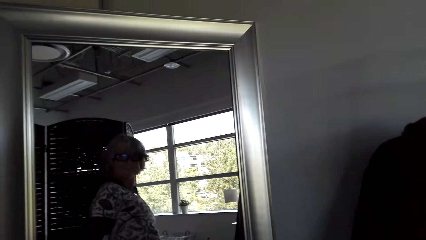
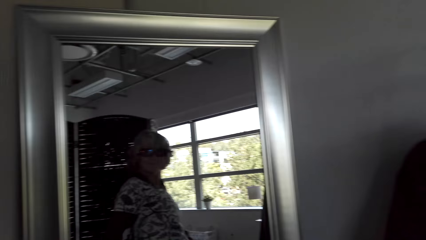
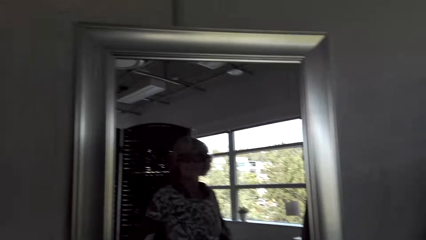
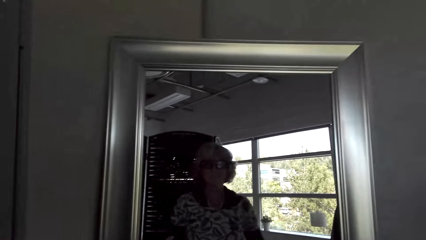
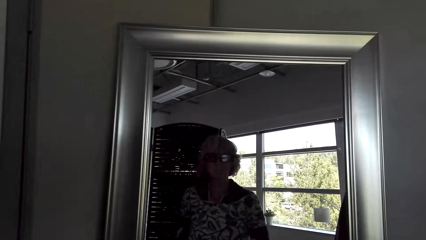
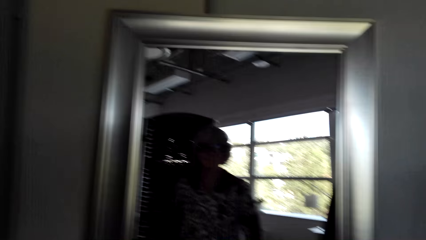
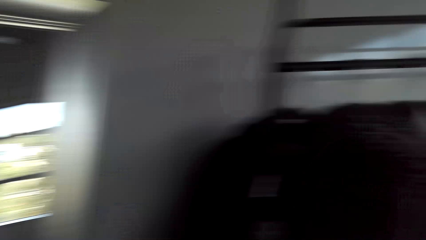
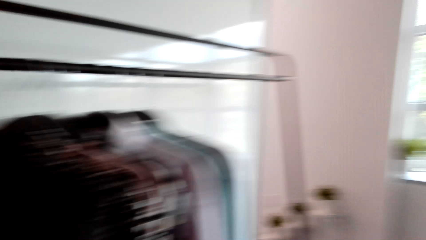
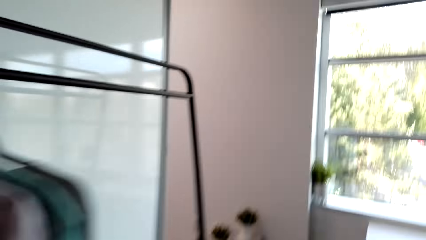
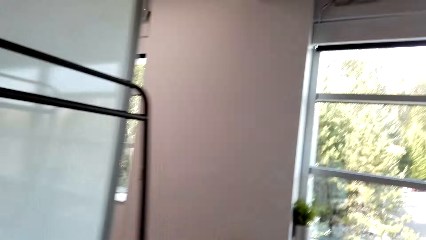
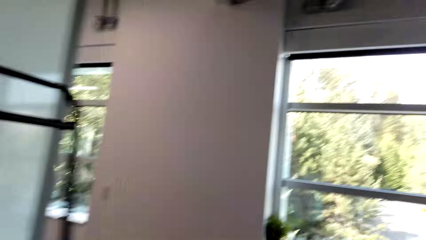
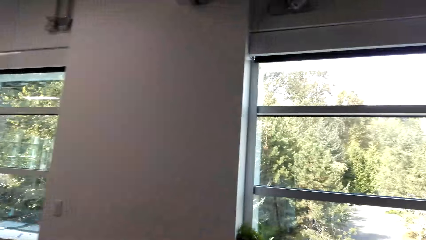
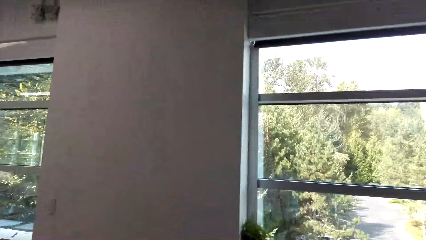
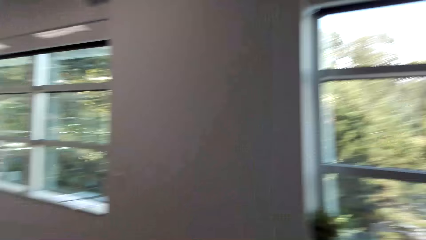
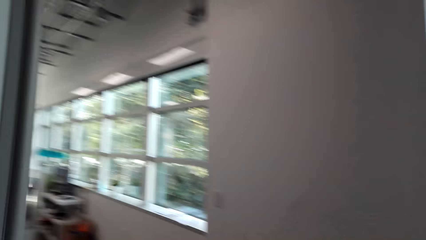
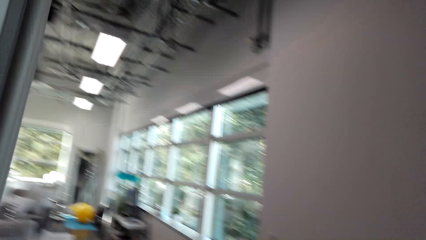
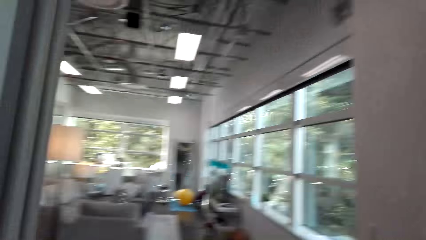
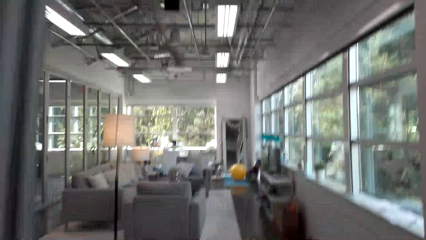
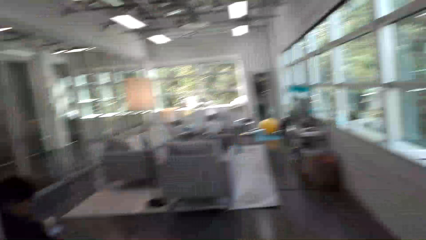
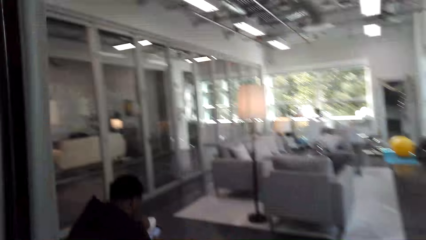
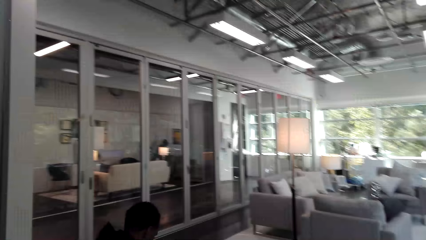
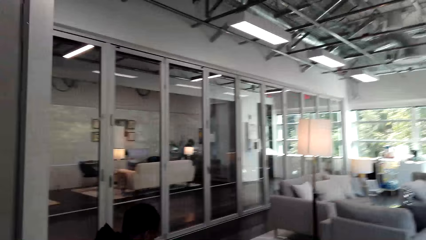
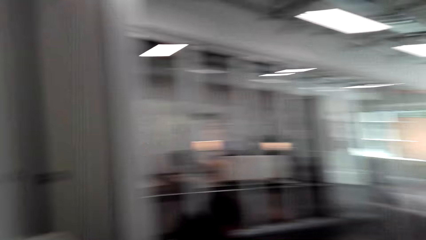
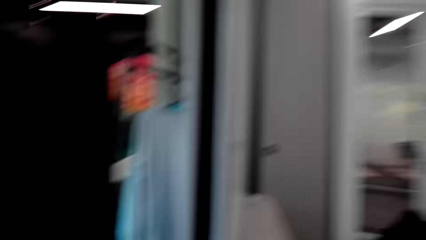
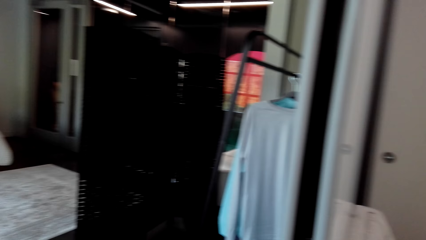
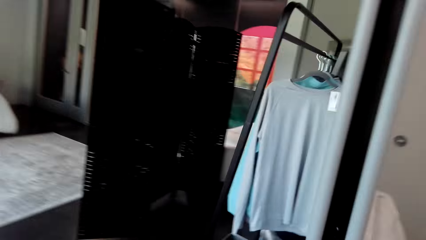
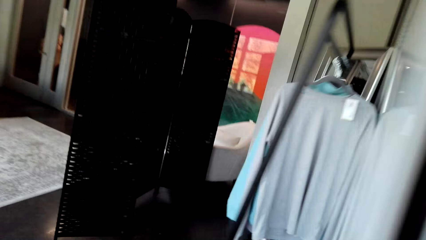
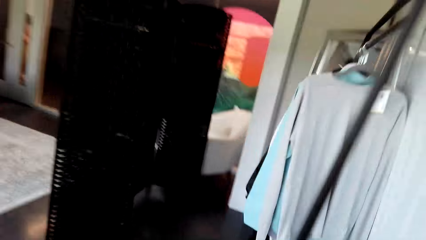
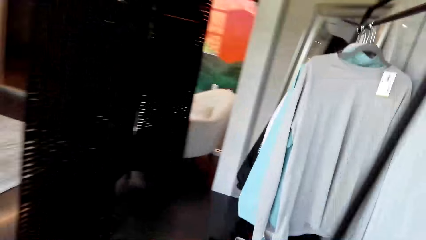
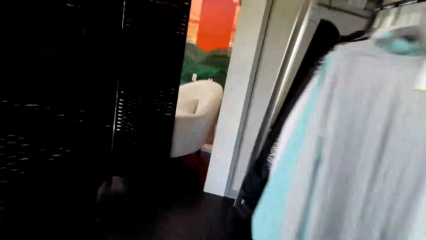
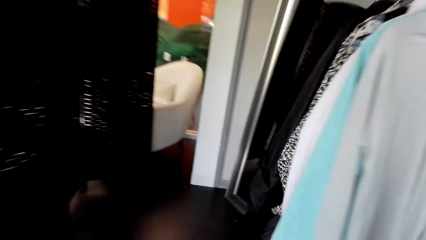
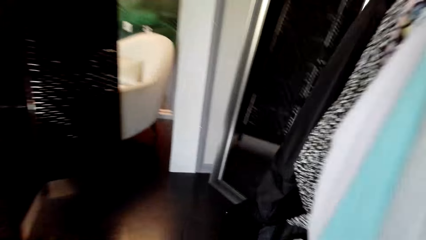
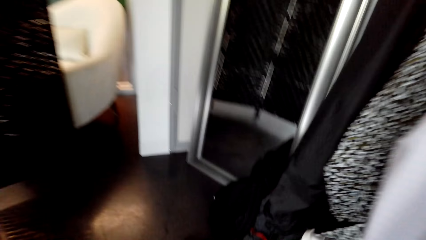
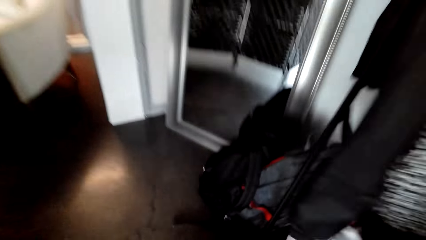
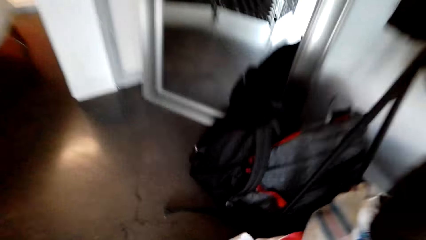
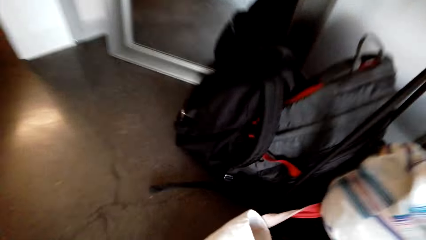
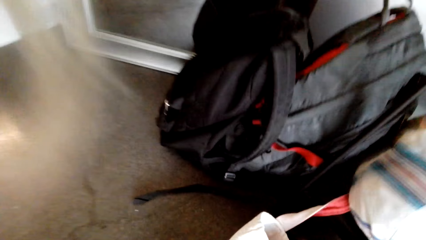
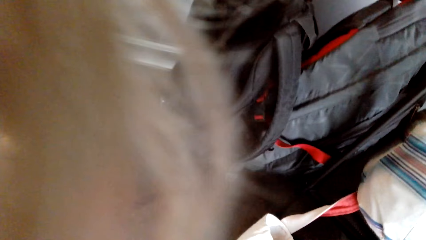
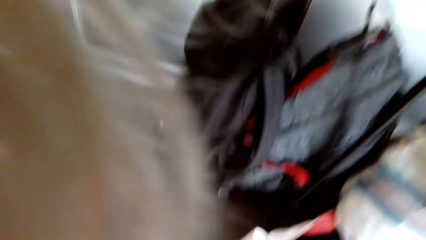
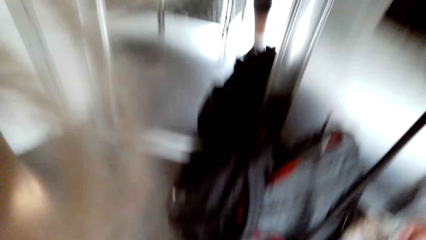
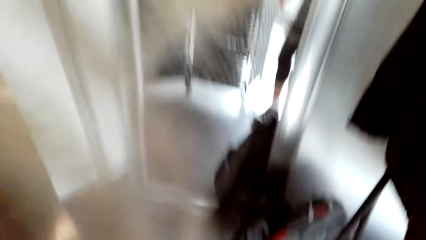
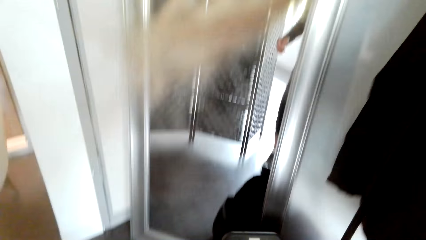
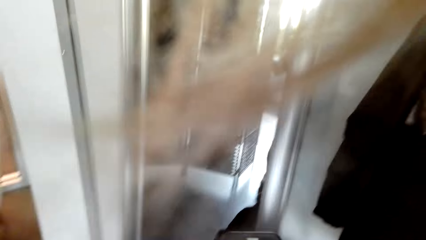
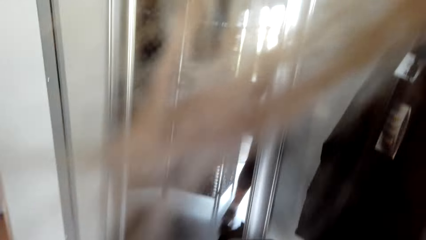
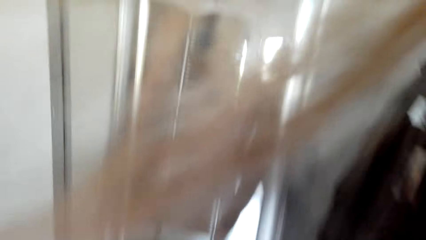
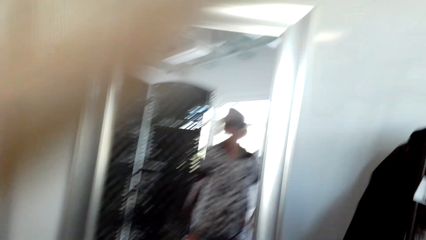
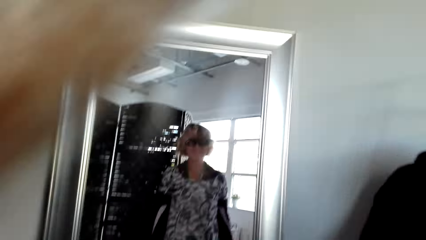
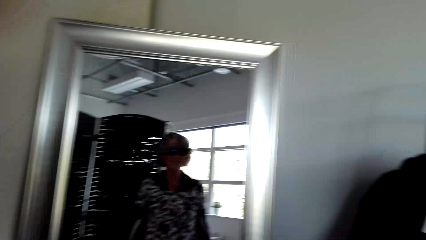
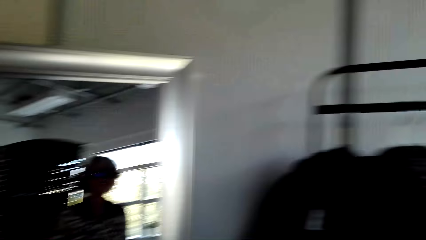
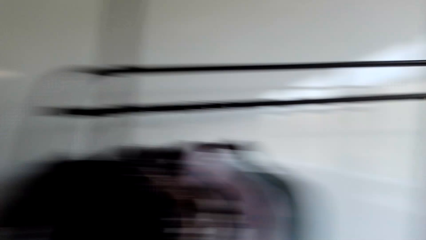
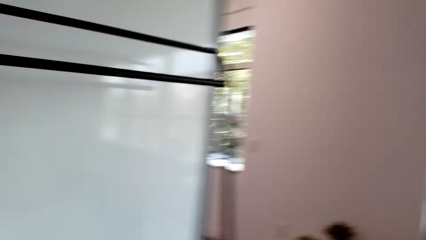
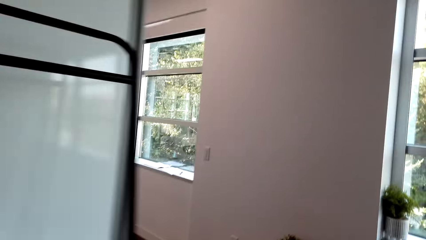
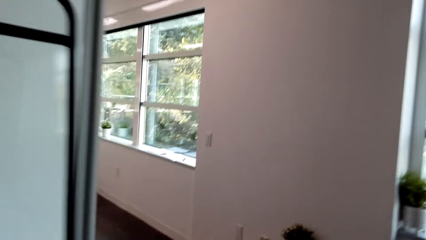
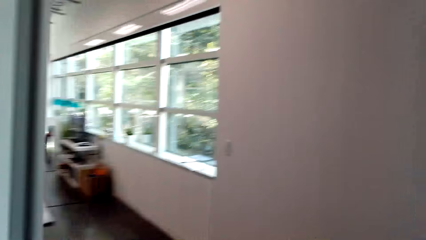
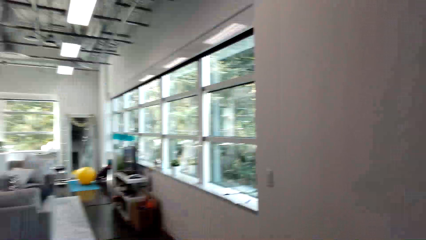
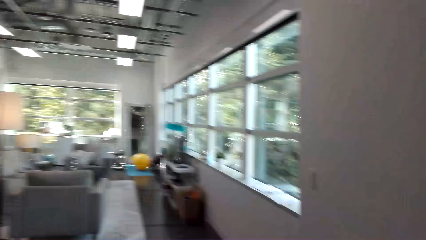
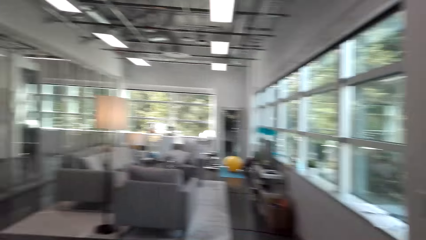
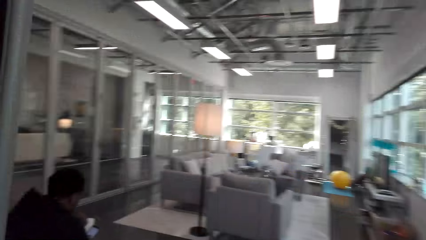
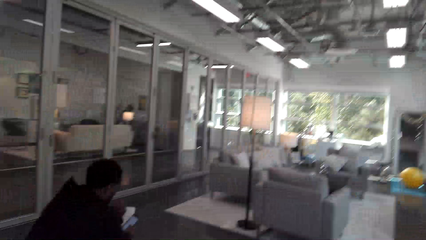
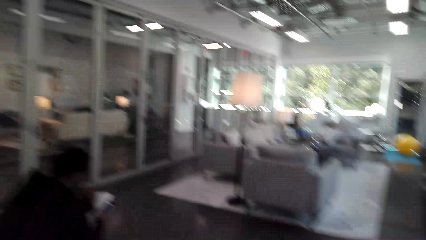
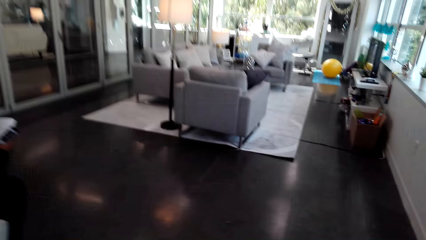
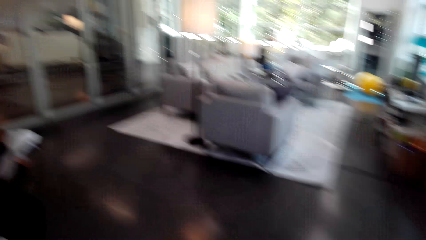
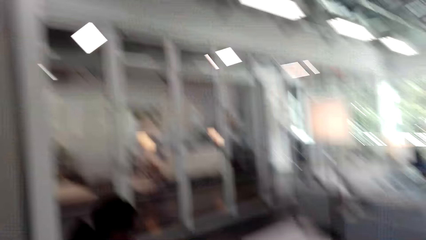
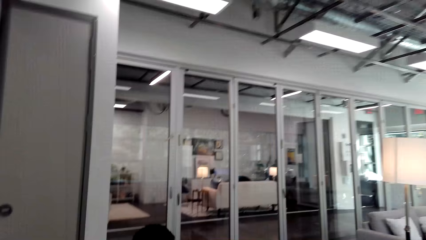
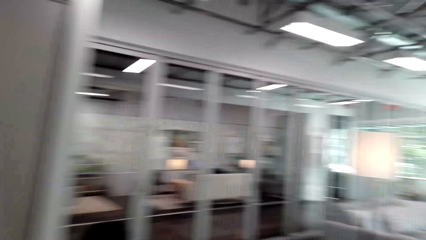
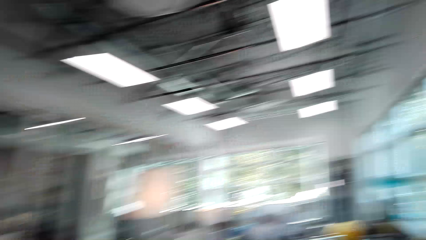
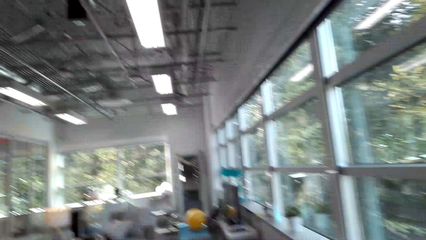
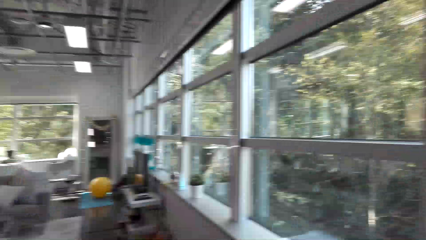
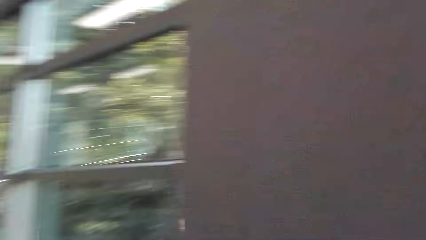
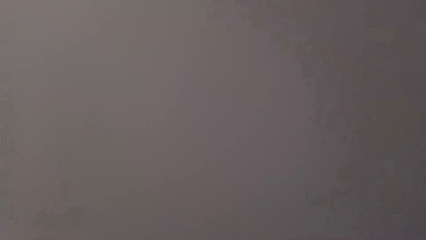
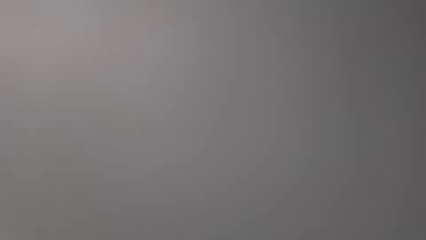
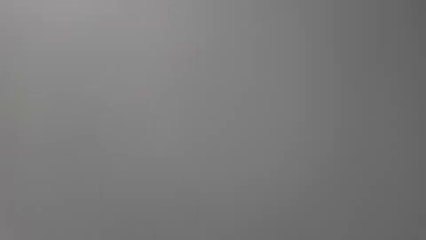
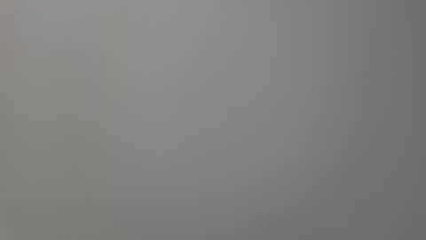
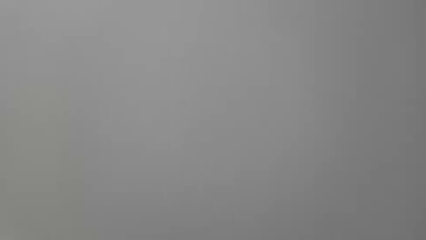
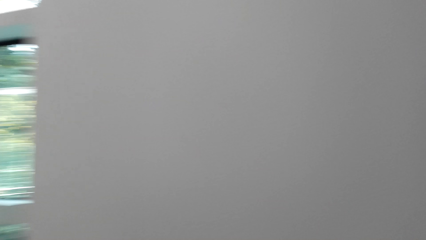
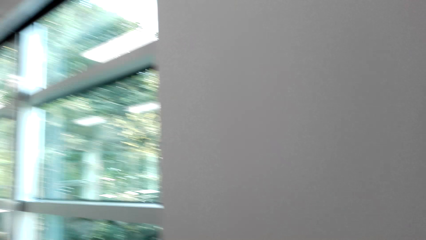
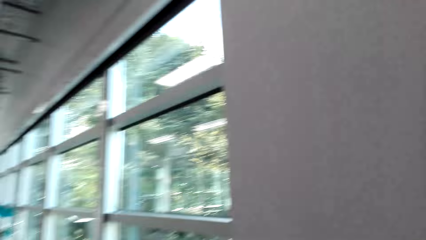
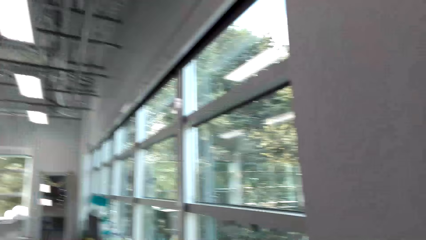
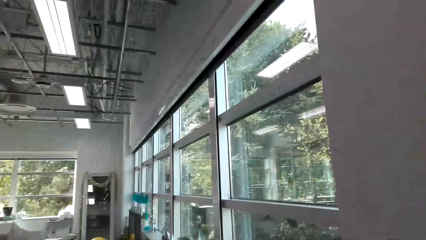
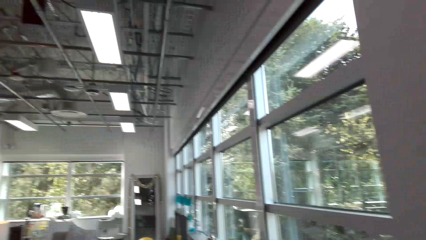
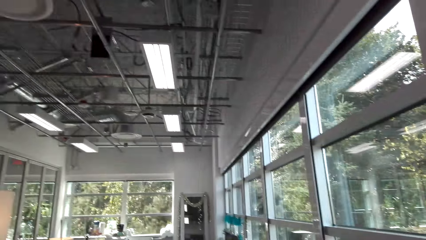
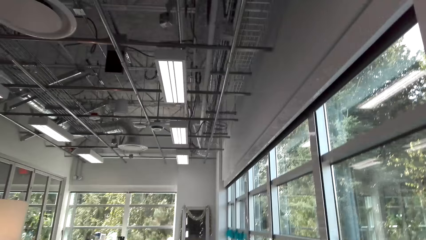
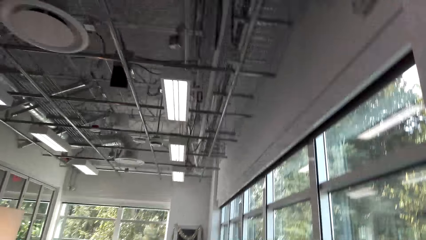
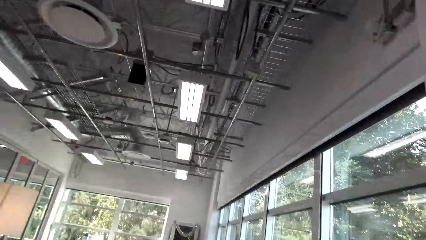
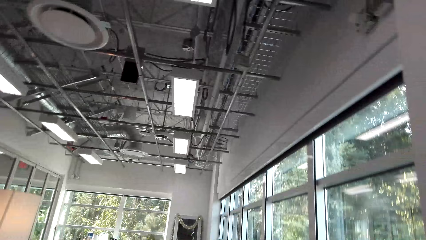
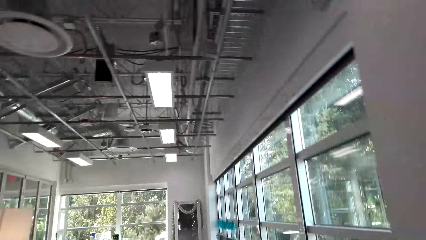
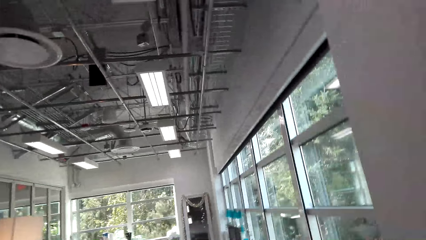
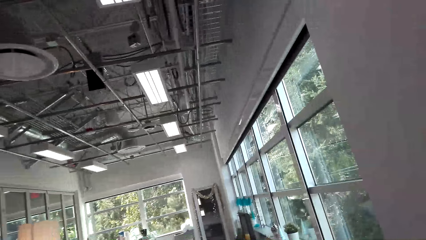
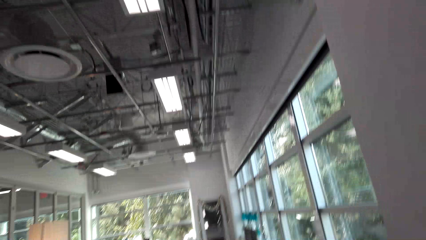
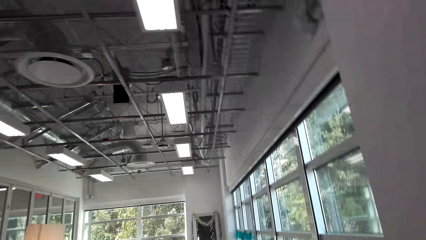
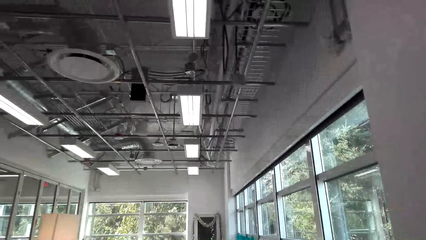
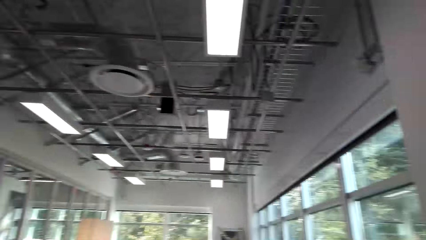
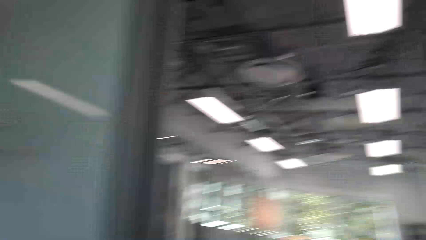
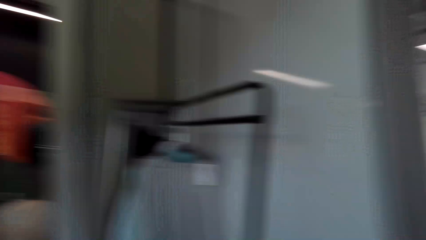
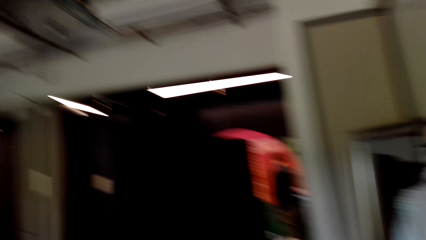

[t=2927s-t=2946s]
The camera wearer walks to the sitting room. A person sits beside the door. The camera wearer bends beside the bag and looks at the bags. Another person stands at the door. The camera wearer looks at the mirror and walks in the room. The other person walks to the sitting room. The camera wearer sits at the sitting room. They look around the room. They walk in the sitting room. They converse.
